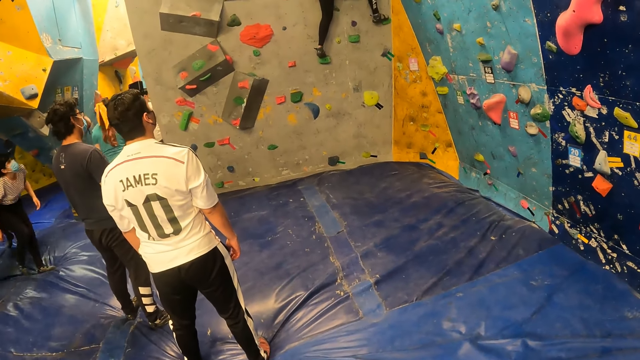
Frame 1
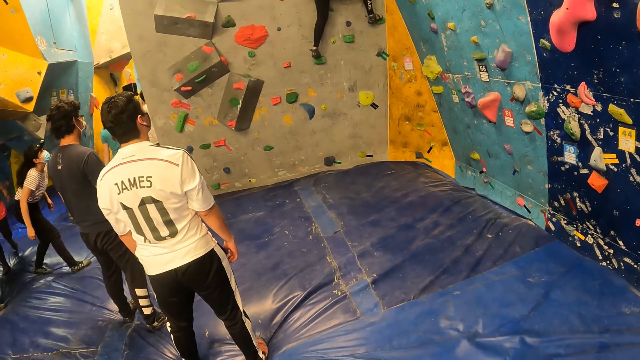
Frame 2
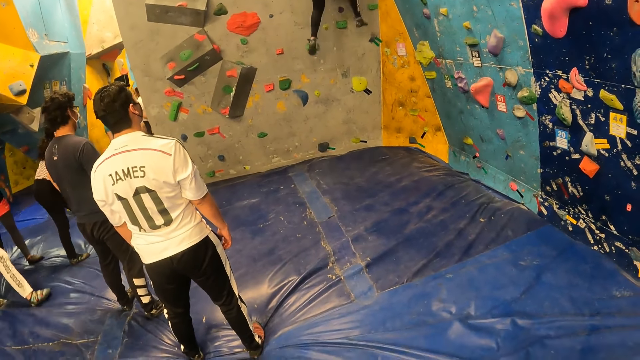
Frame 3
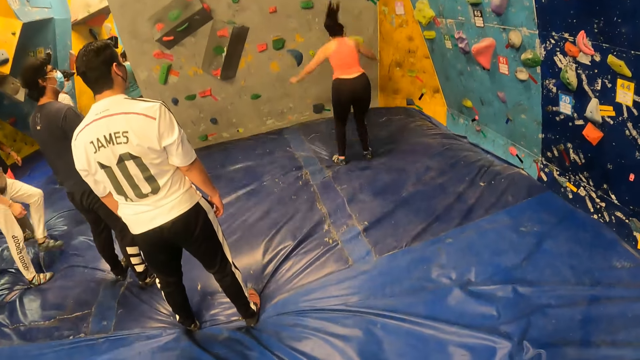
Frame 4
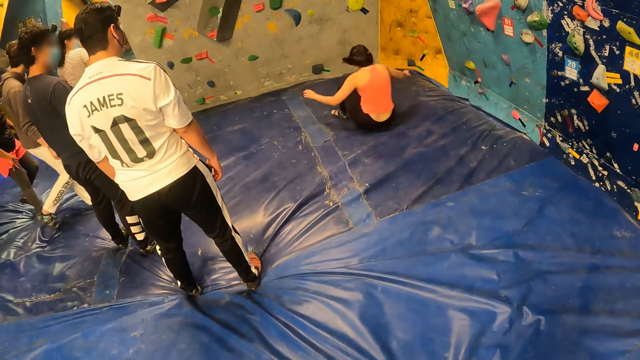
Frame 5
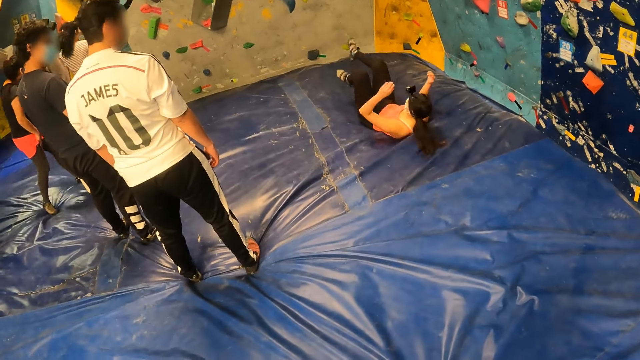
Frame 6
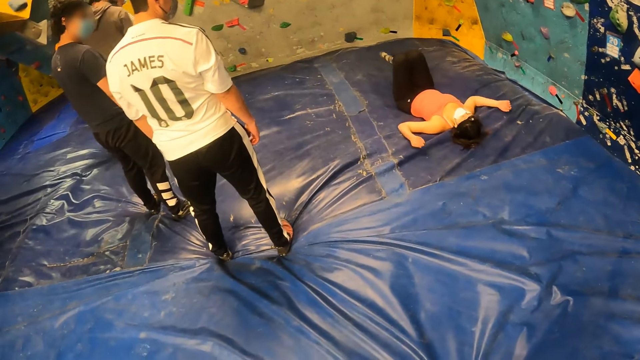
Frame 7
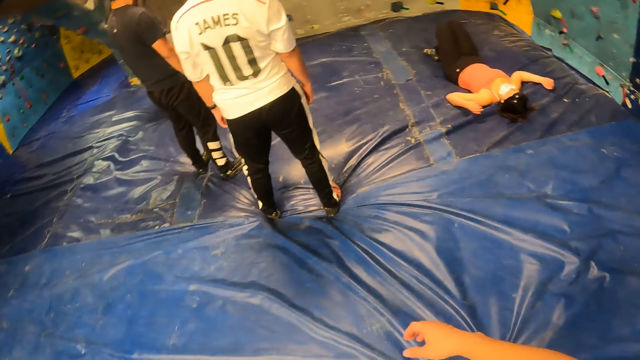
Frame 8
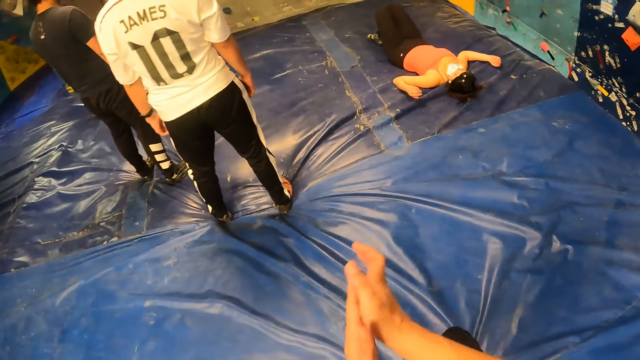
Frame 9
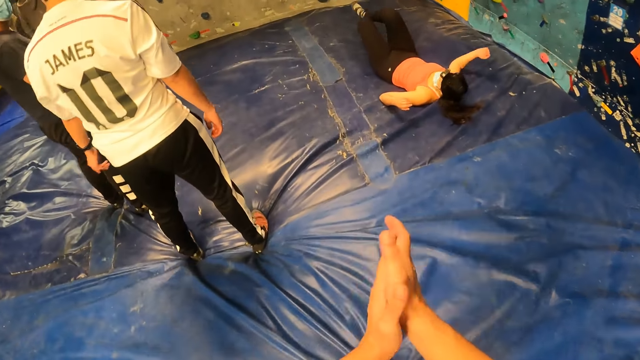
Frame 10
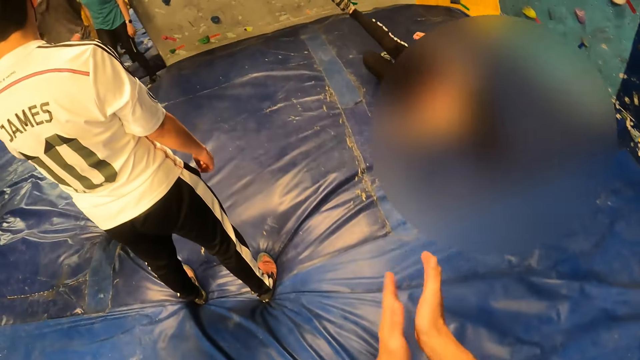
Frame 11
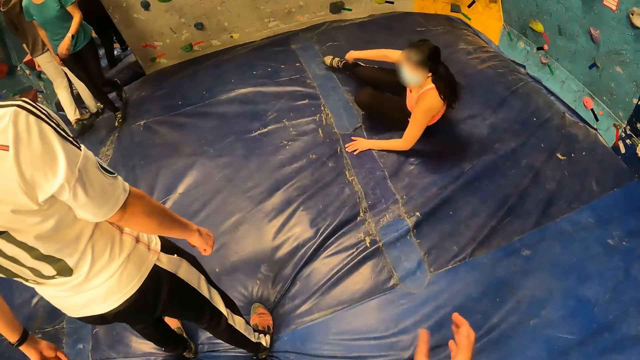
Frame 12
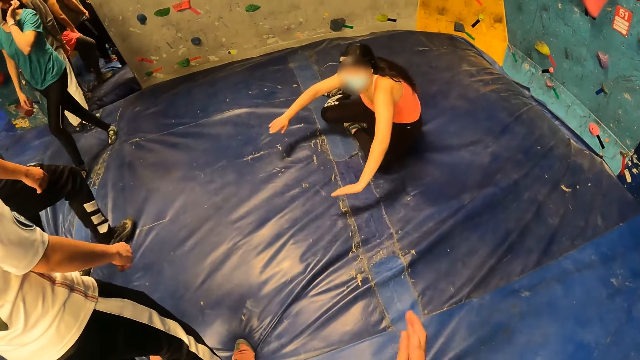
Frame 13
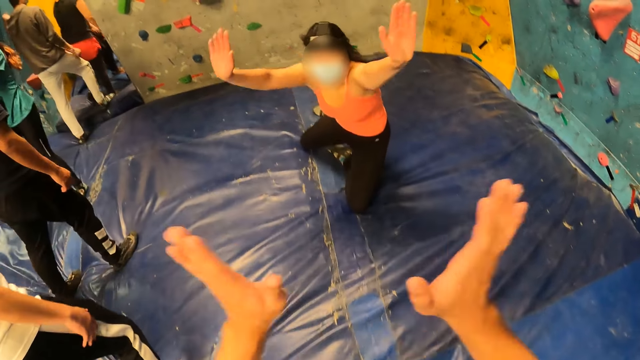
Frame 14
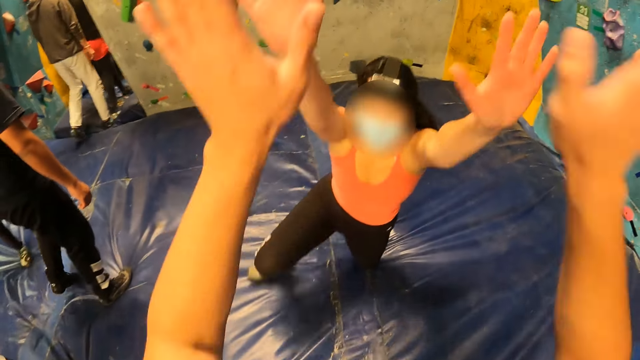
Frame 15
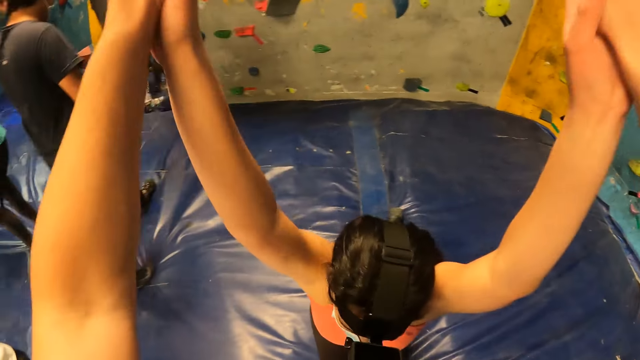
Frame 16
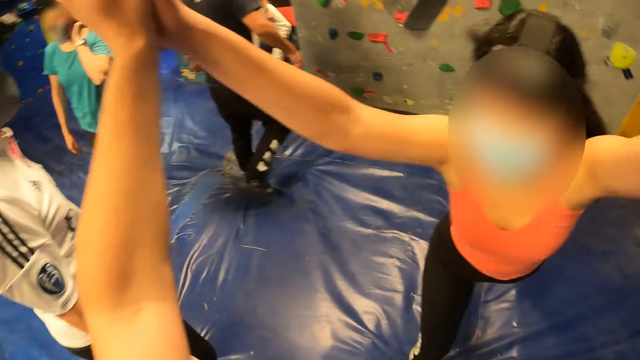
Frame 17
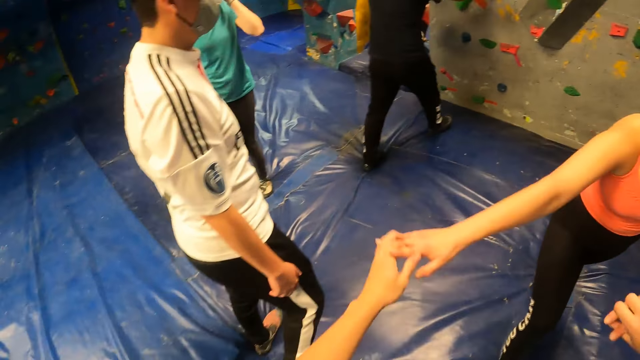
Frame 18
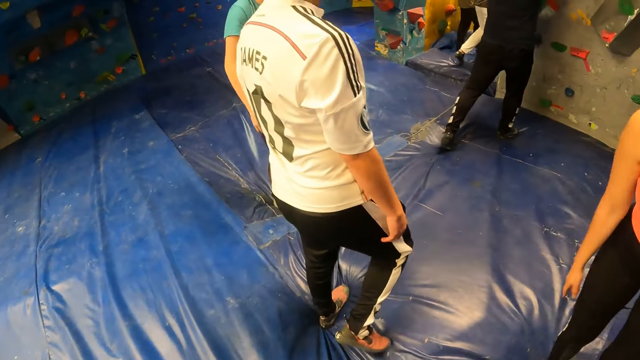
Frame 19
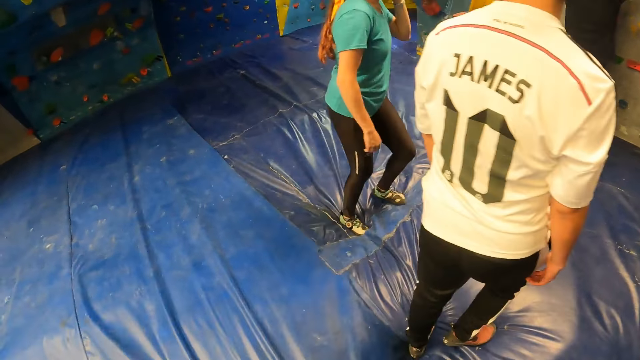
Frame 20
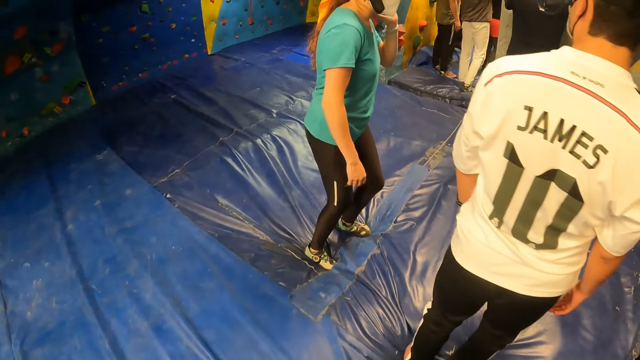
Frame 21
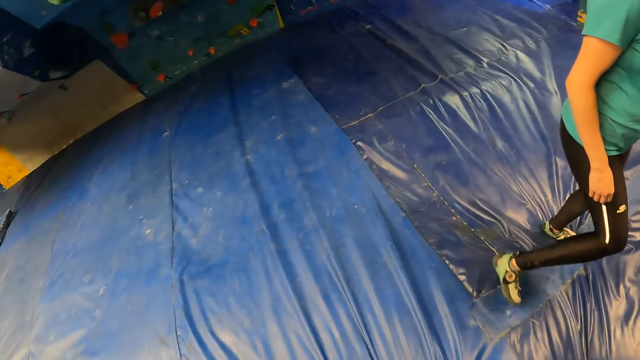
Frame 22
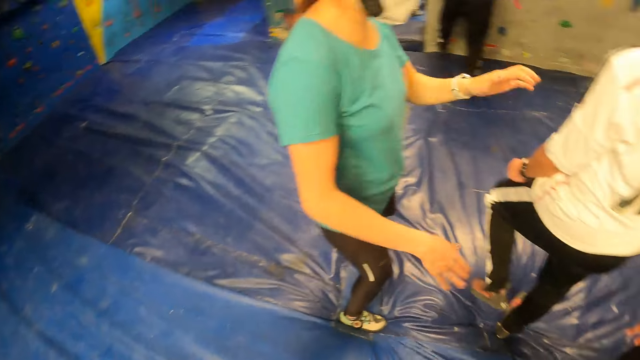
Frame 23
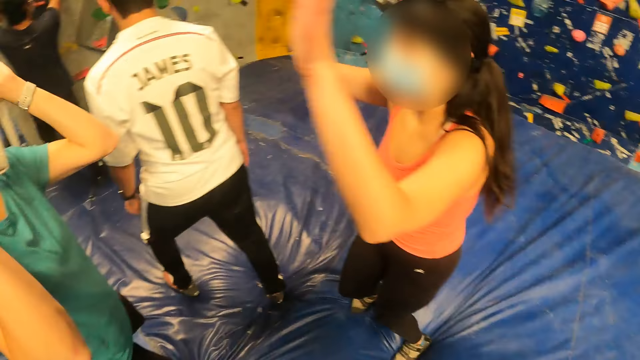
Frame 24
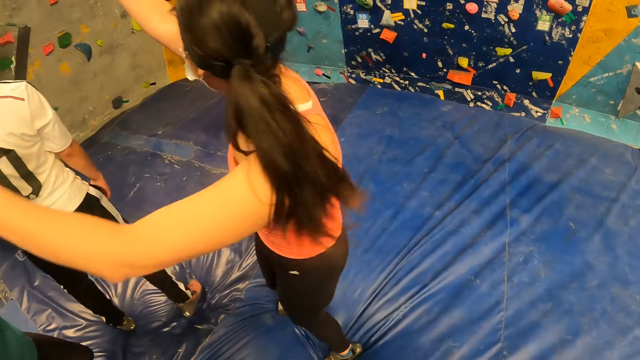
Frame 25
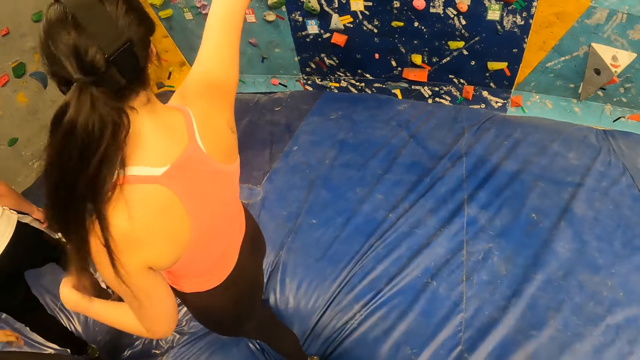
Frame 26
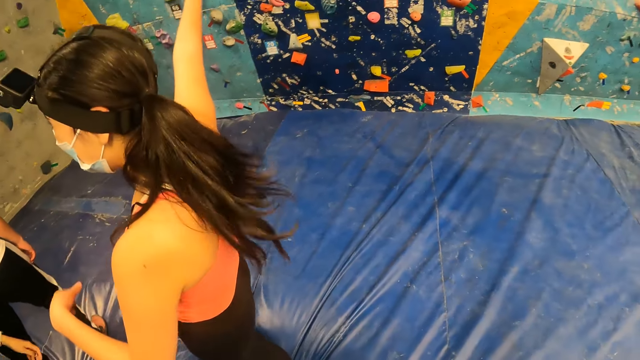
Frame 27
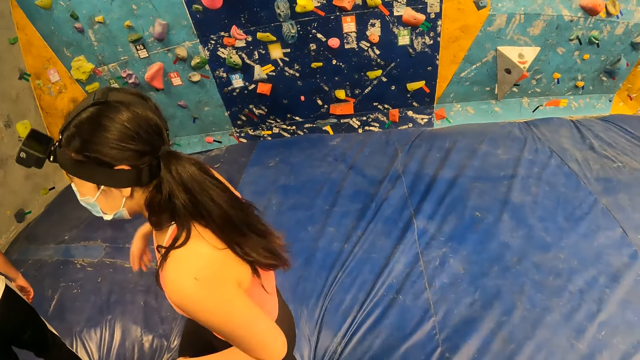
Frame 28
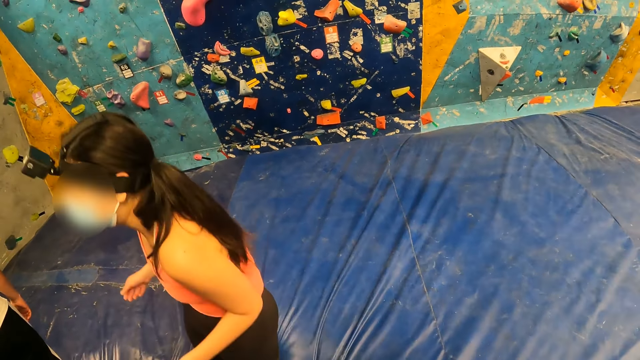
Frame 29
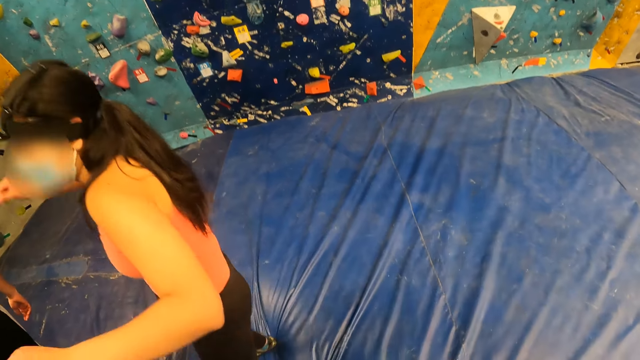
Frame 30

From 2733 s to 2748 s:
A woman touches the floor with her hands. The camera wearer interacts with the woman. They clap. They hold hands with a person. They look around. The woman interacts with another woman.

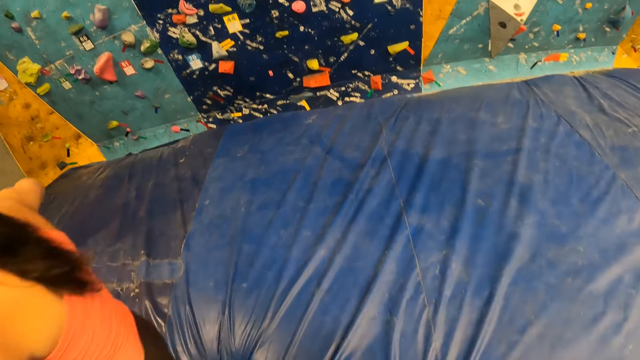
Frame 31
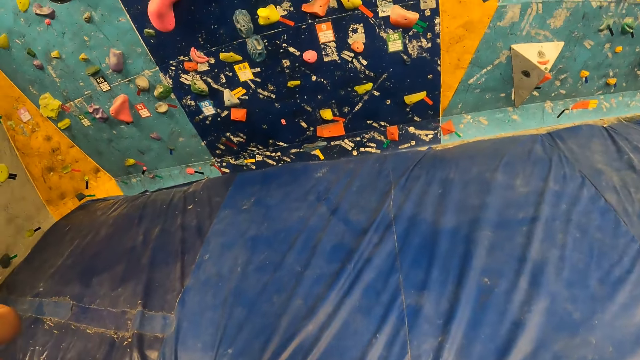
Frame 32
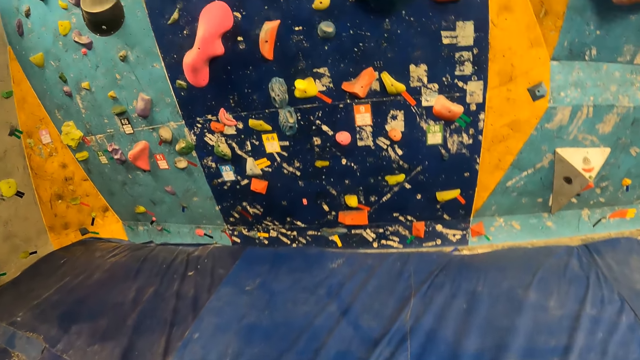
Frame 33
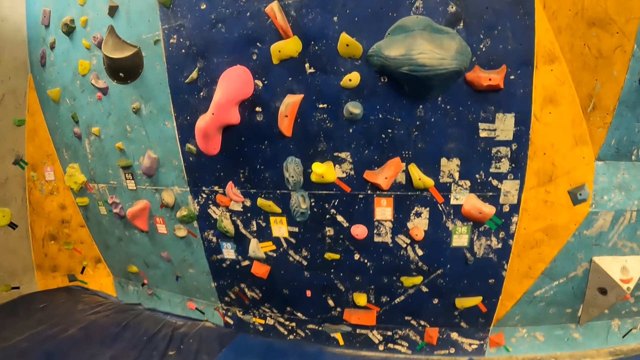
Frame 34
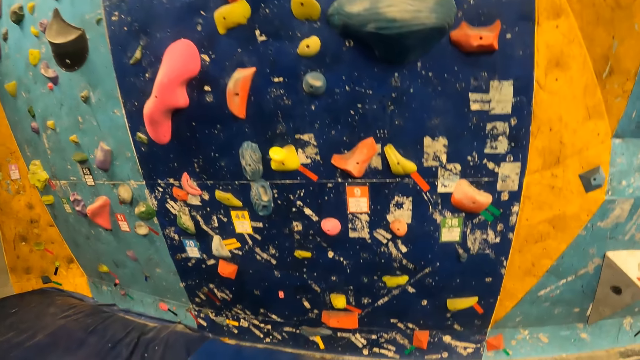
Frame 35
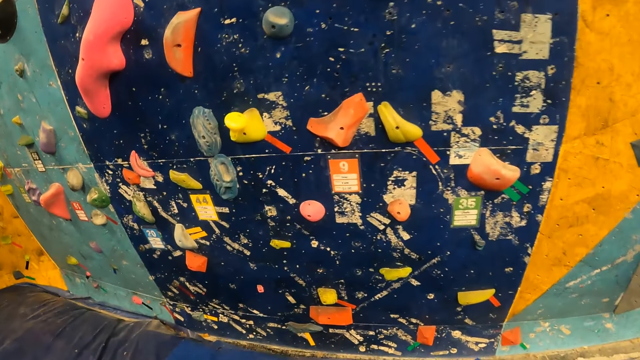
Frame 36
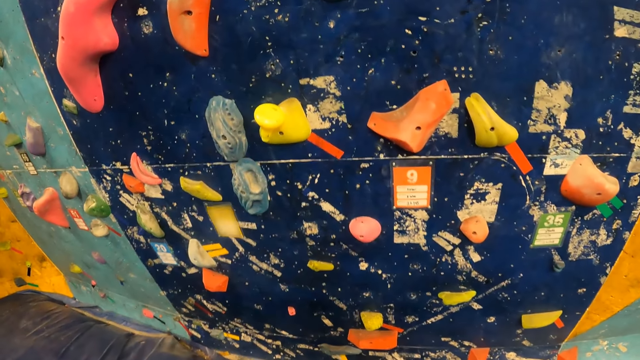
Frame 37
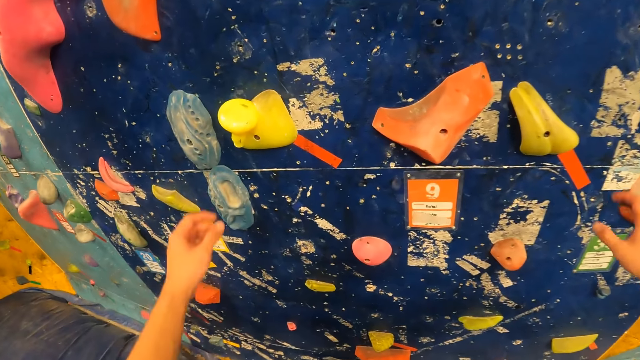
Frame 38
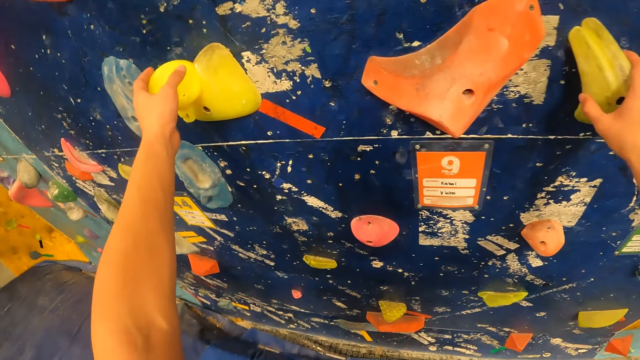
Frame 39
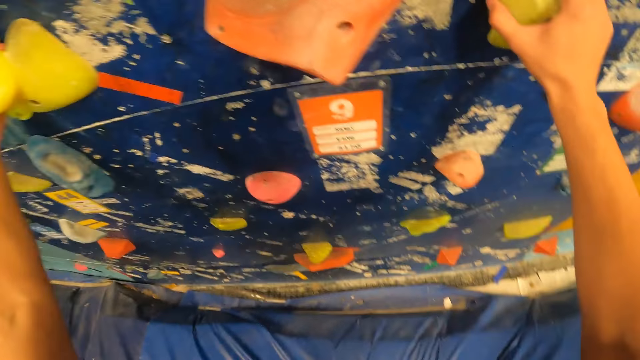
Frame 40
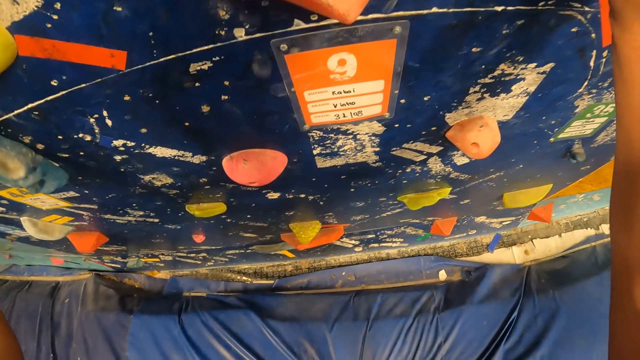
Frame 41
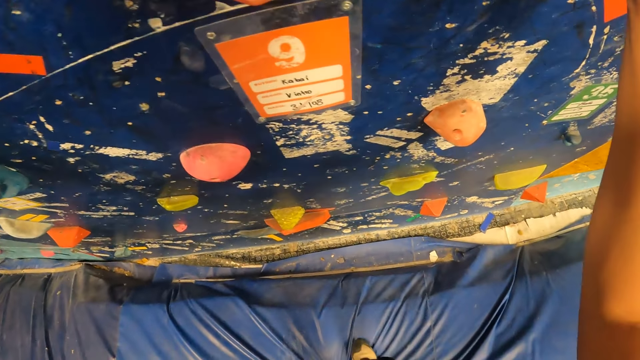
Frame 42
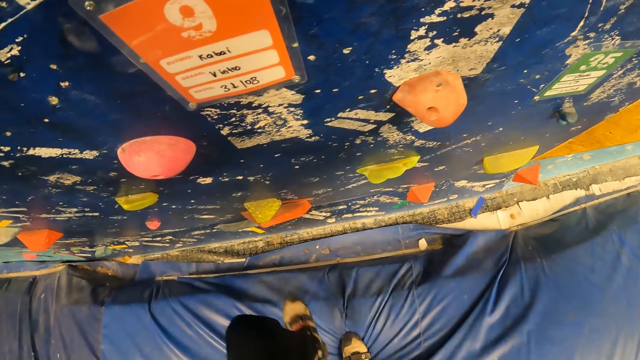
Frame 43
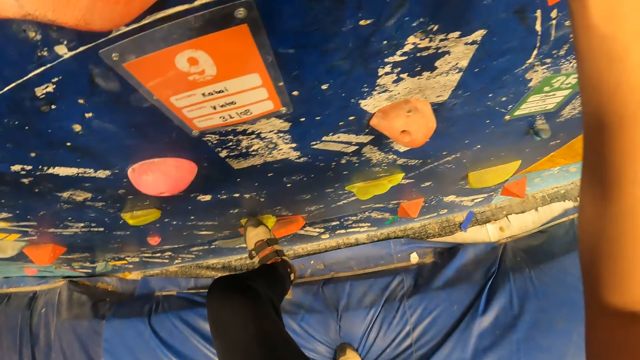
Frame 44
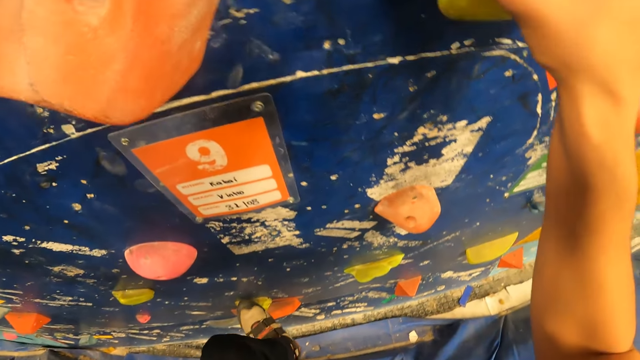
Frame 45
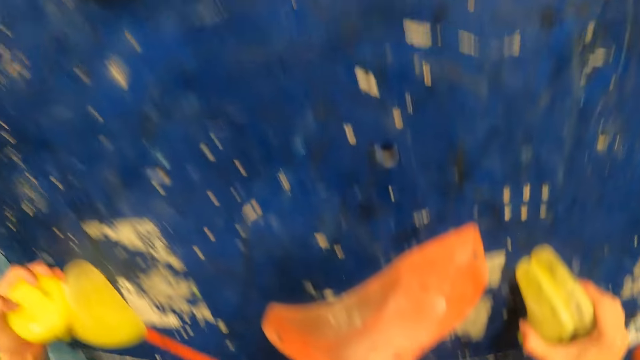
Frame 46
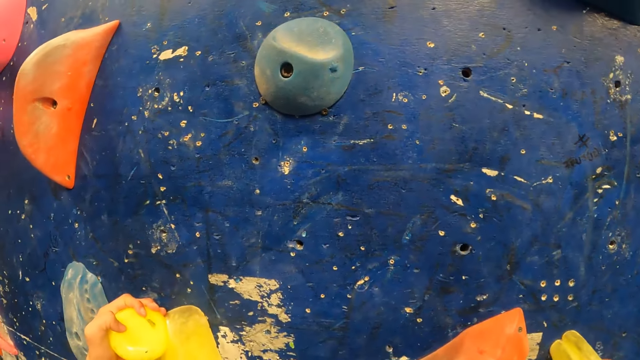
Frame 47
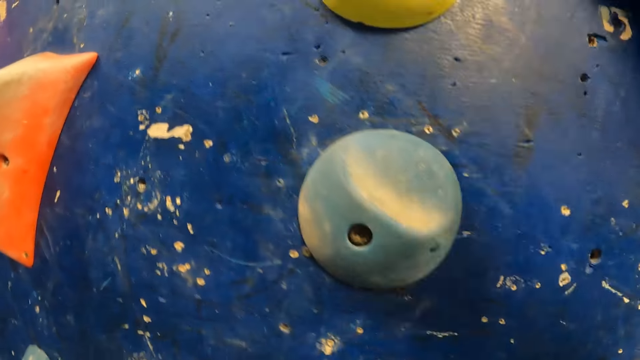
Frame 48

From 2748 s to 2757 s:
The camera wearer climbs the wall with her hands and legs.
